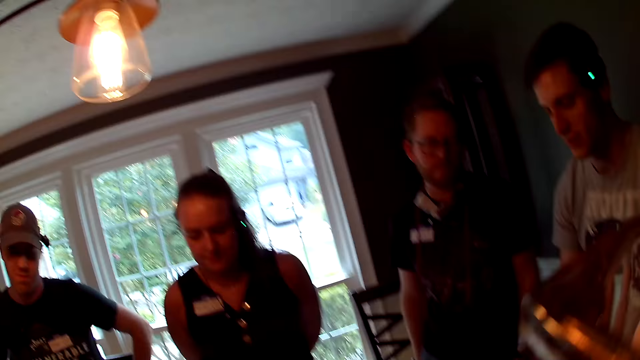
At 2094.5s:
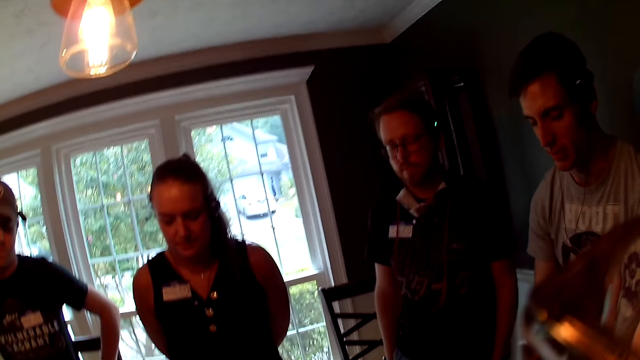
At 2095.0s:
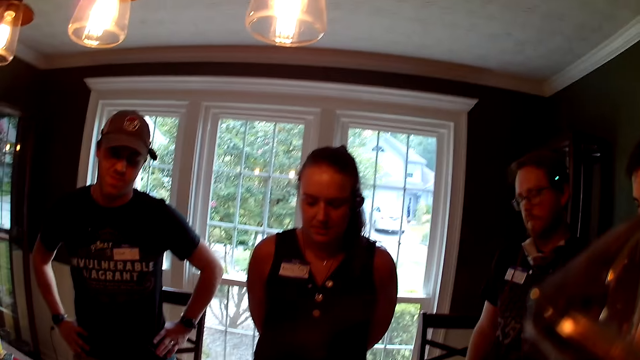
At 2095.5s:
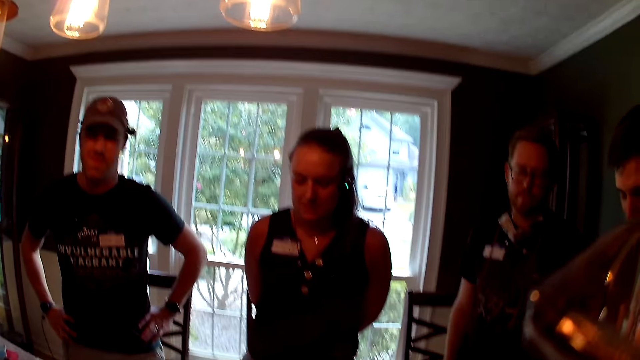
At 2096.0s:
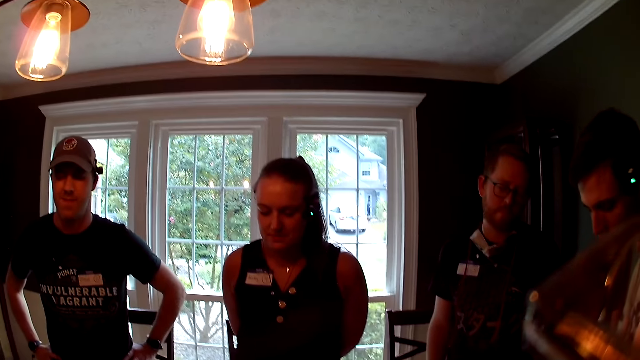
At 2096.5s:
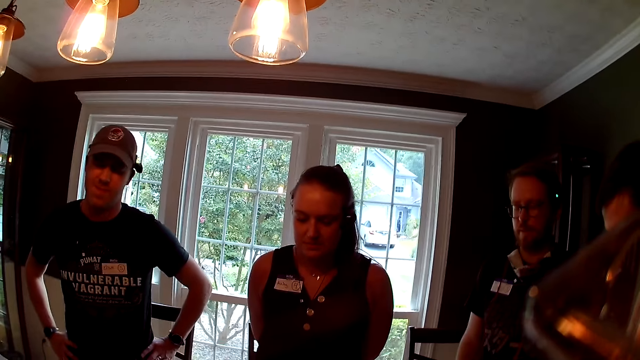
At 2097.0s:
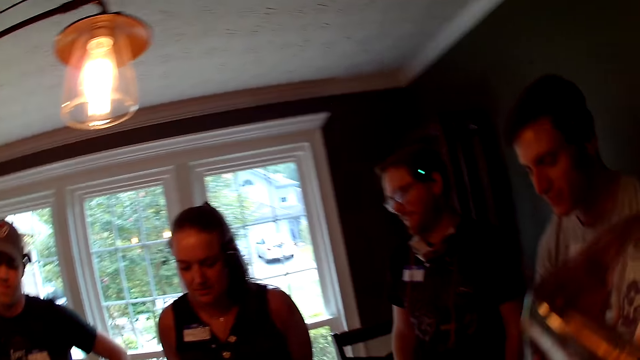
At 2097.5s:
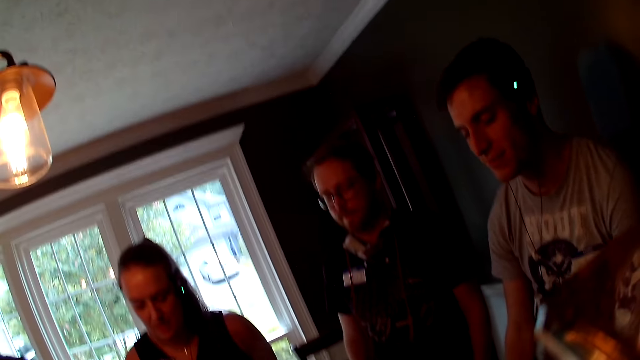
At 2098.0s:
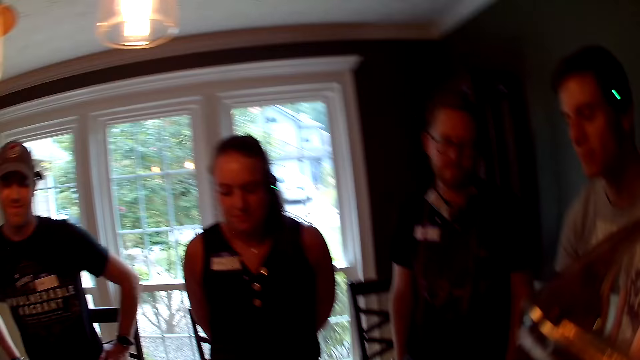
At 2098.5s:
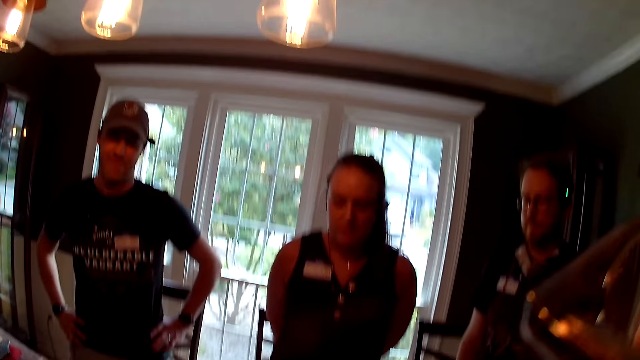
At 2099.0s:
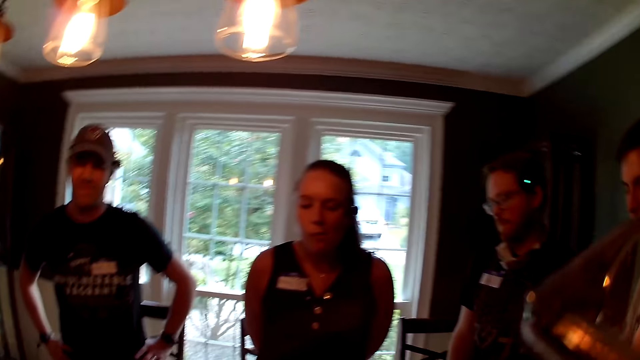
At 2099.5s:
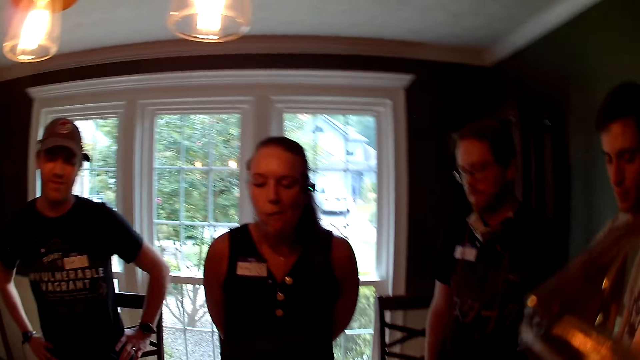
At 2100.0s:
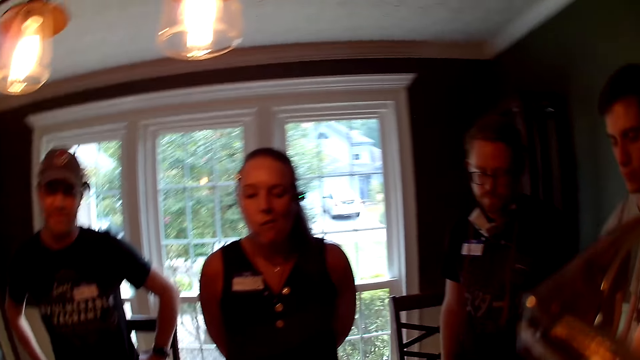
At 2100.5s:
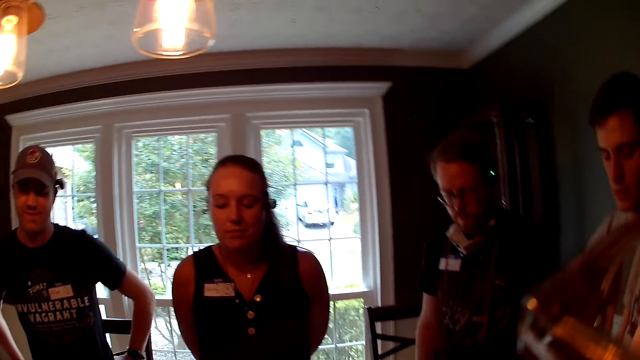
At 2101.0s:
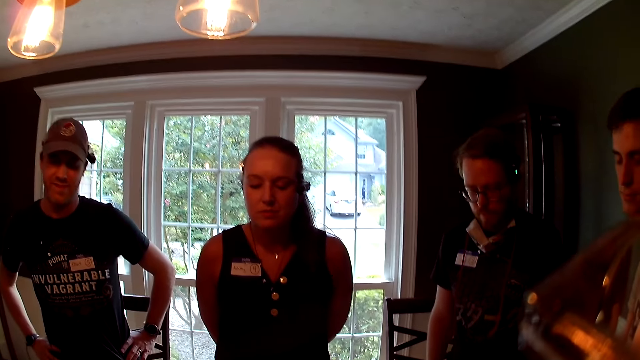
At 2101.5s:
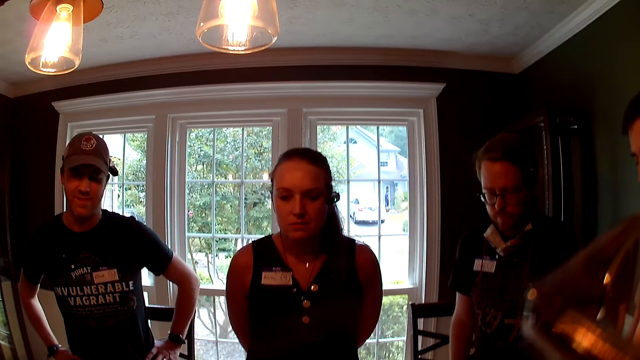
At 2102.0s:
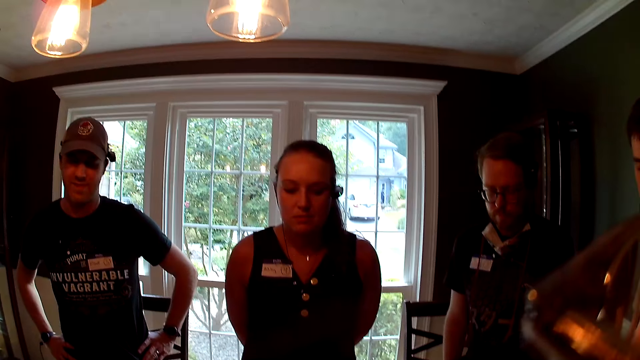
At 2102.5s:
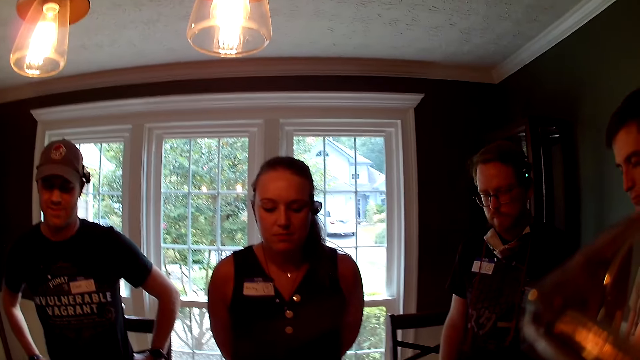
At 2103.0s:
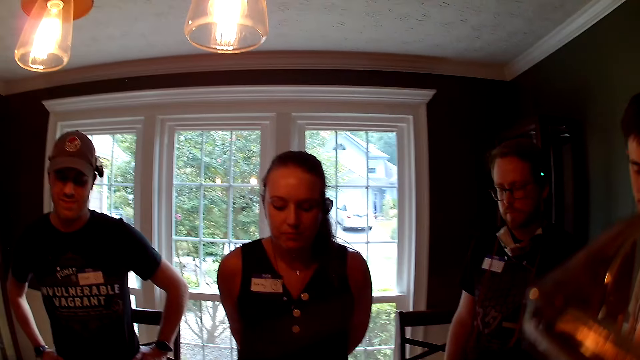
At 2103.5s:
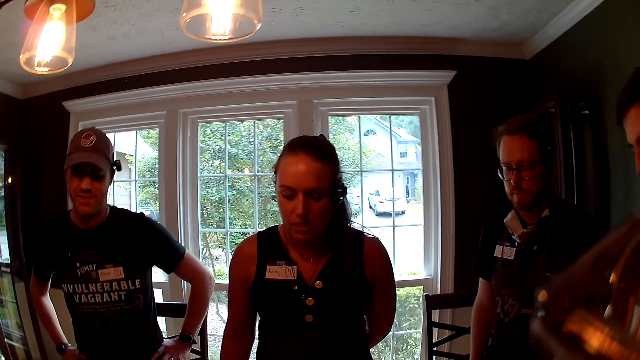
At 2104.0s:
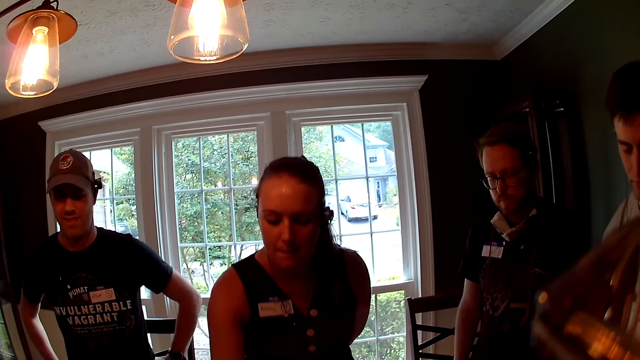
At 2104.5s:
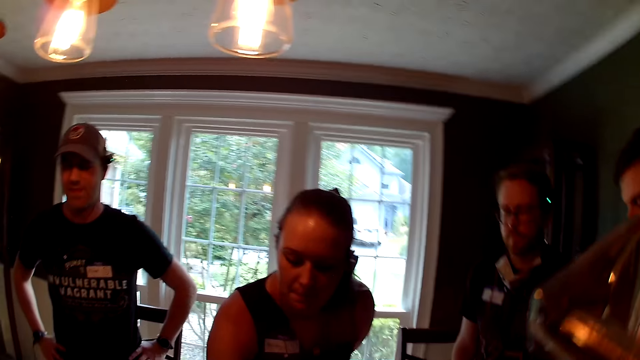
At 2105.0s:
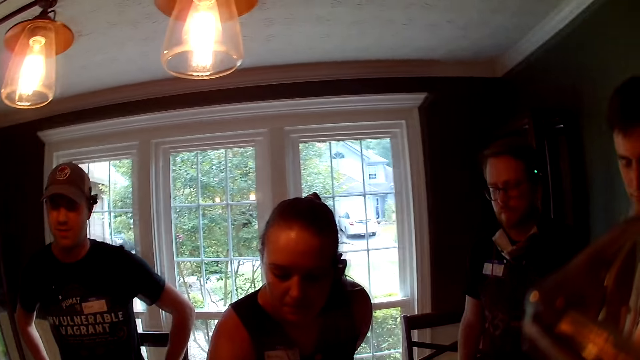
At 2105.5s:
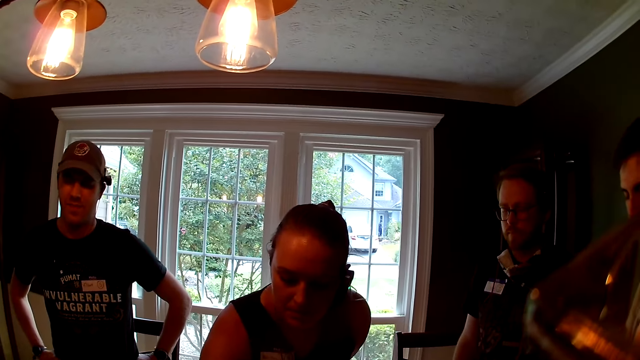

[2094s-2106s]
The man dances to the music.

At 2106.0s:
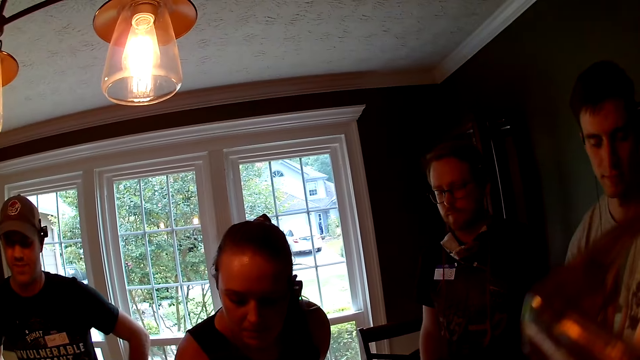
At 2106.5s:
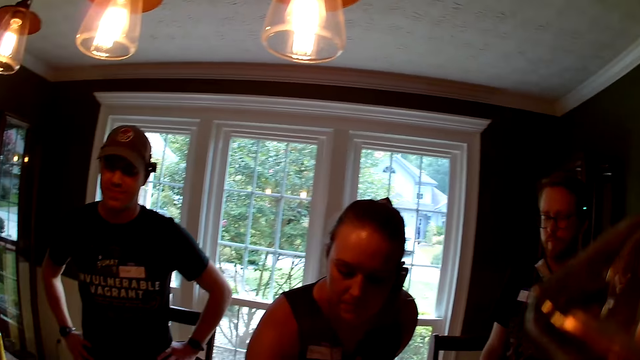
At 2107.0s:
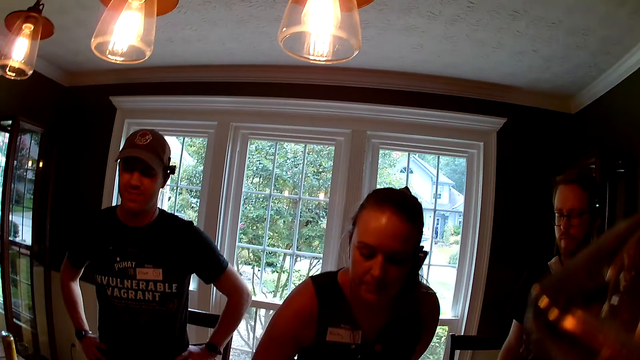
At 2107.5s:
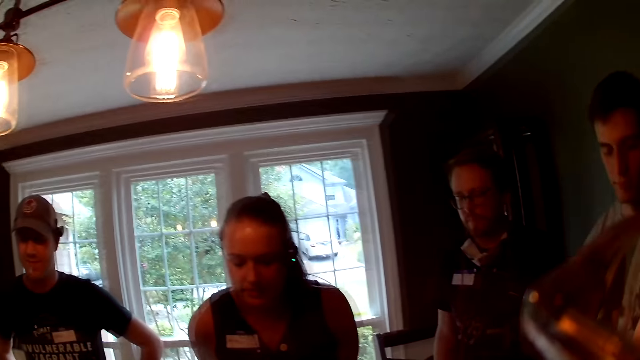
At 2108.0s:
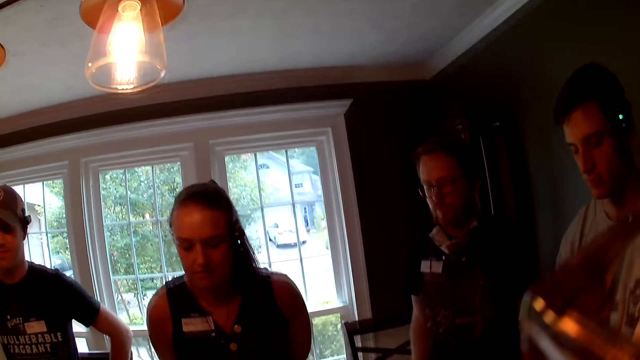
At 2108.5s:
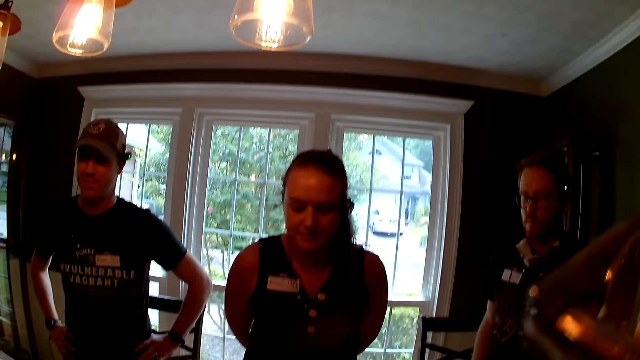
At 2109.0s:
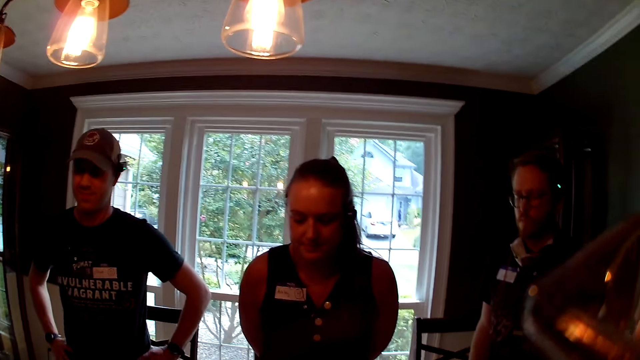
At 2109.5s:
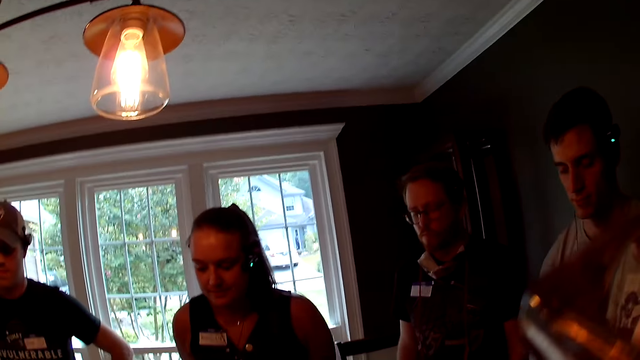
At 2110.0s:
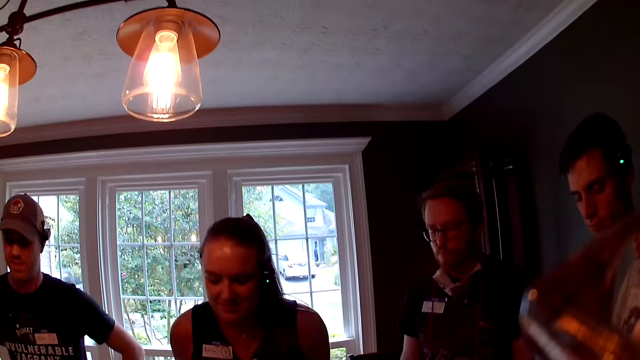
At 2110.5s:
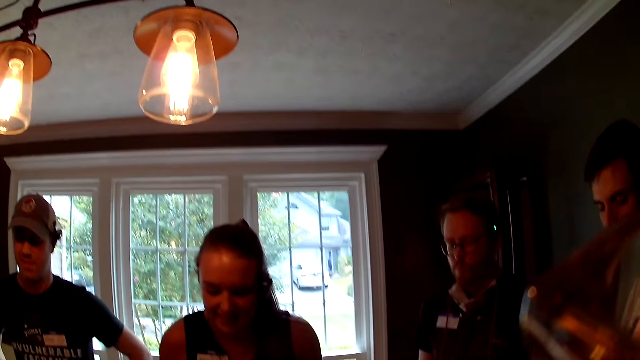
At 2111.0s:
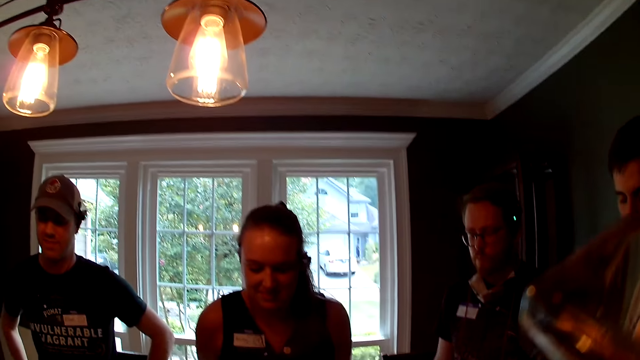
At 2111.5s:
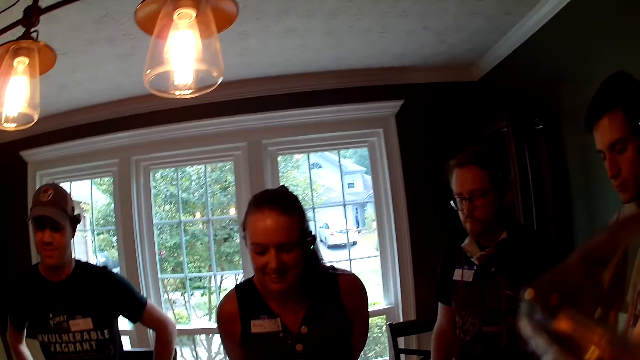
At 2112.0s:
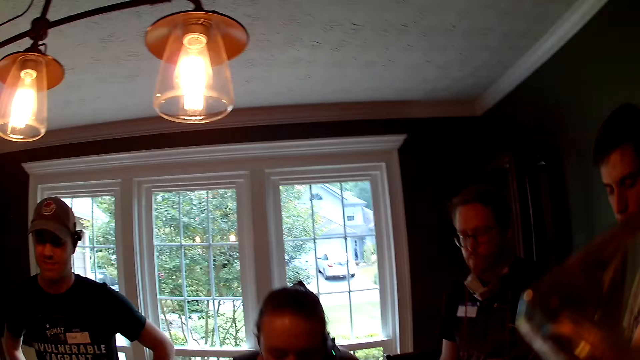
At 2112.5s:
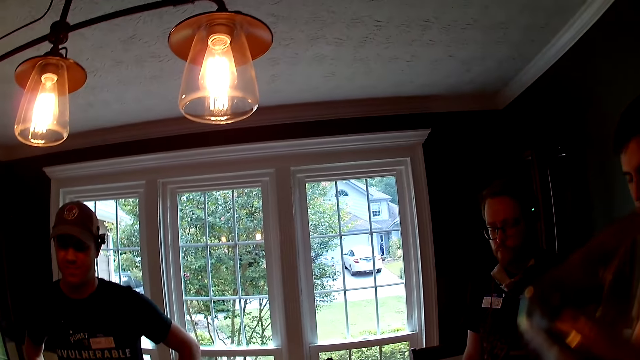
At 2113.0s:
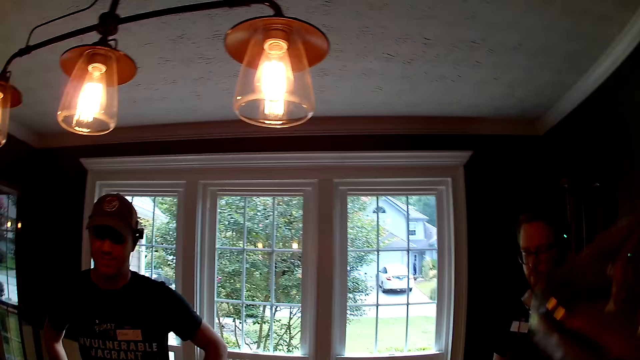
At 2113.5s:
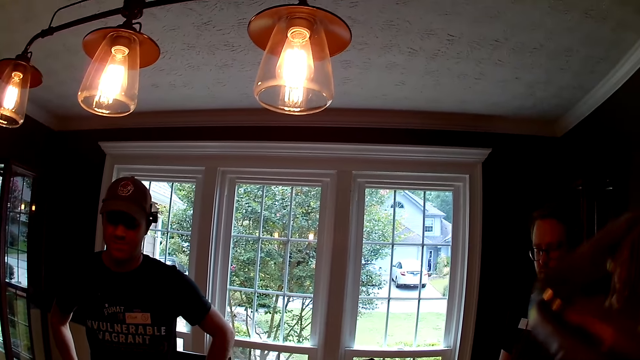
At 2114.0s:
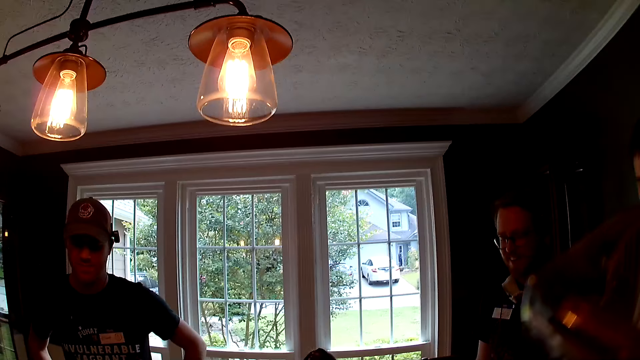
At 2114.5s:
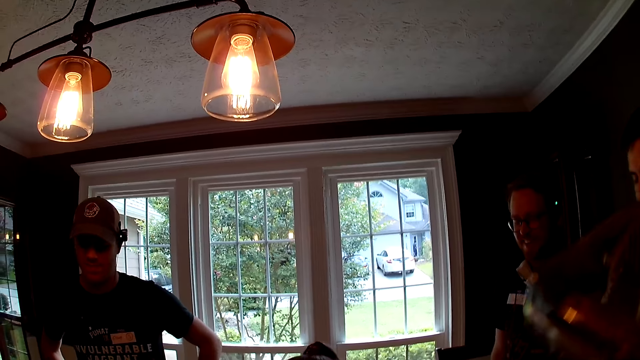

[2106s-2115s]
The woman interacts with the player playing the board game.
